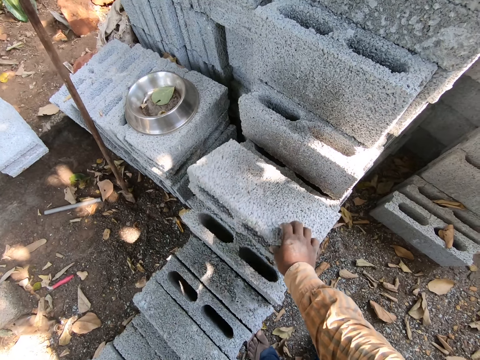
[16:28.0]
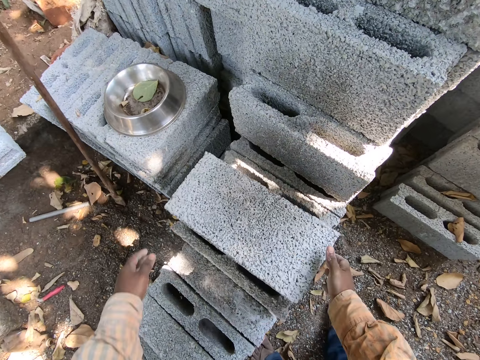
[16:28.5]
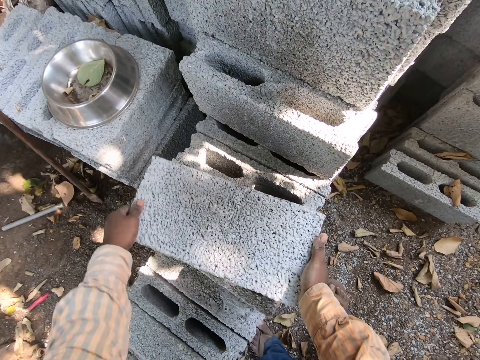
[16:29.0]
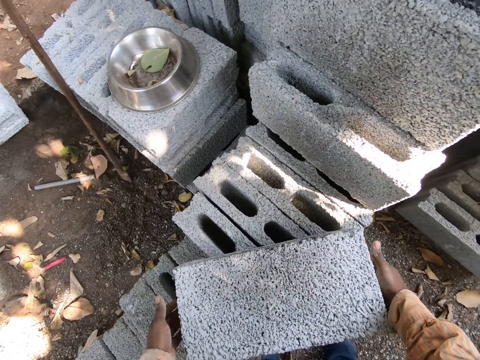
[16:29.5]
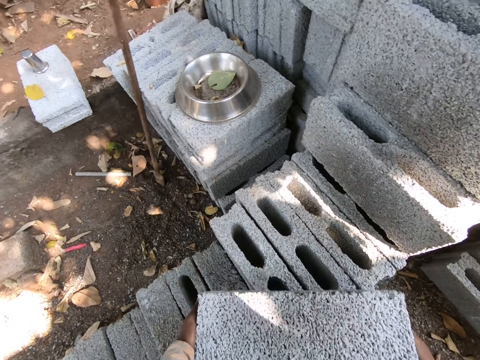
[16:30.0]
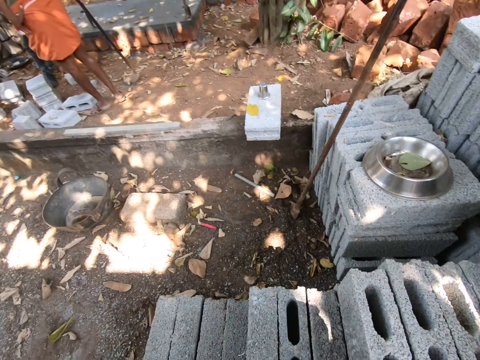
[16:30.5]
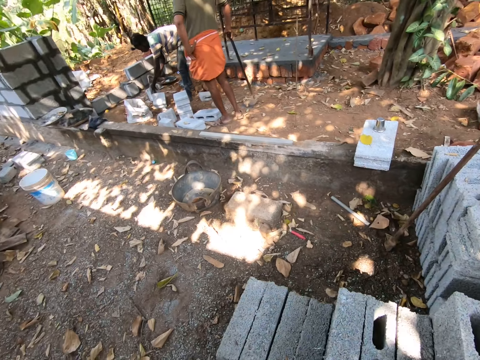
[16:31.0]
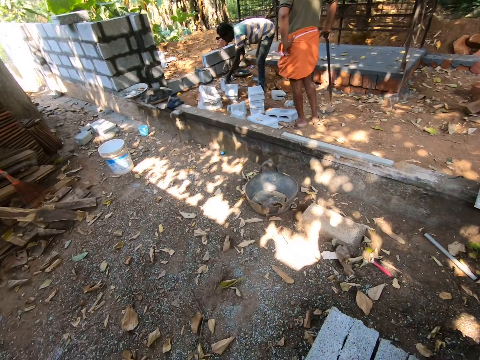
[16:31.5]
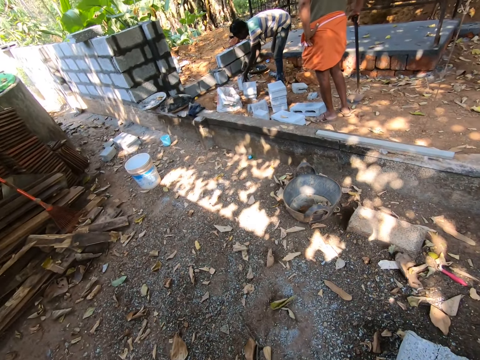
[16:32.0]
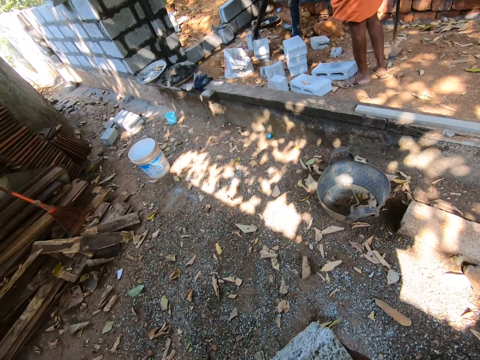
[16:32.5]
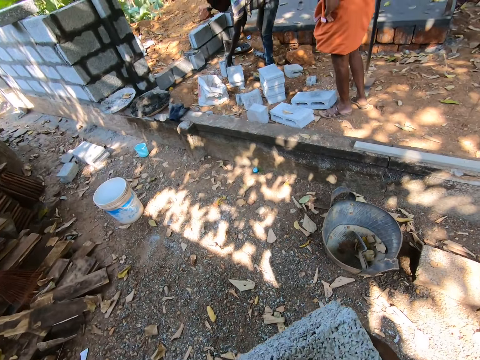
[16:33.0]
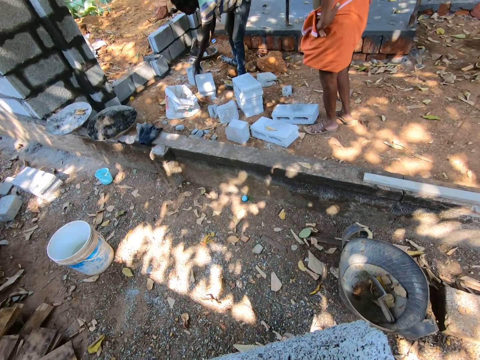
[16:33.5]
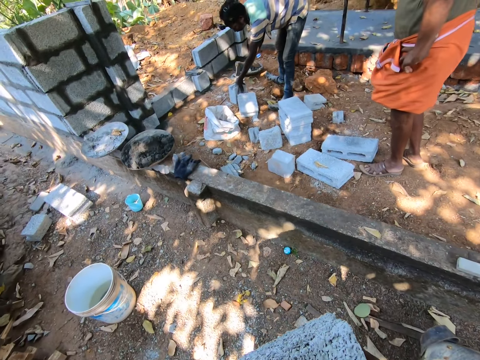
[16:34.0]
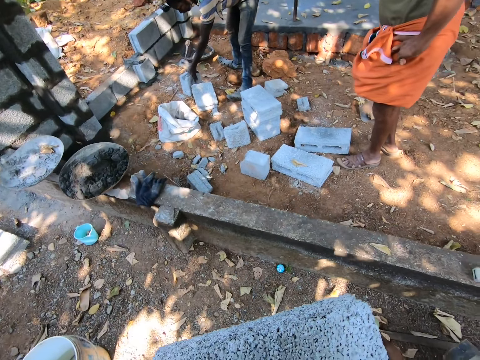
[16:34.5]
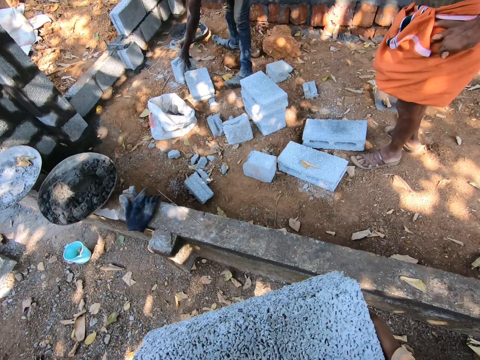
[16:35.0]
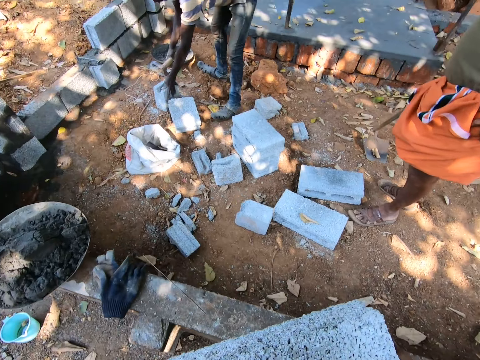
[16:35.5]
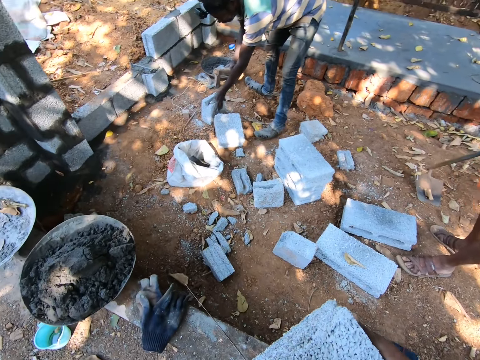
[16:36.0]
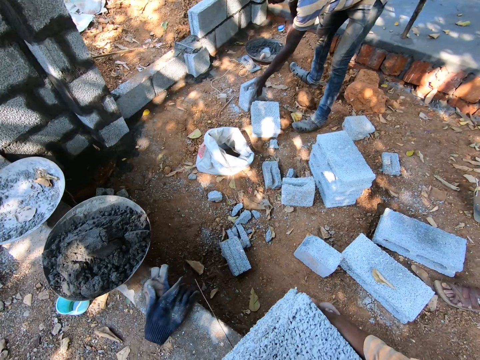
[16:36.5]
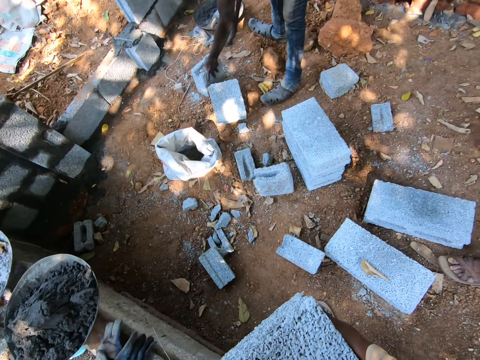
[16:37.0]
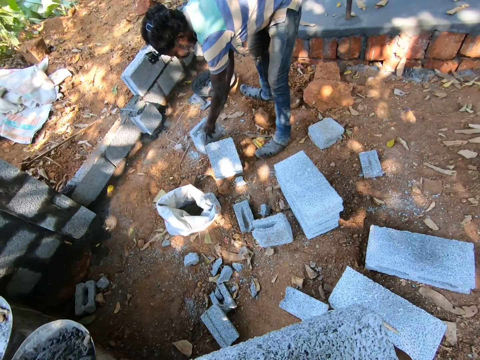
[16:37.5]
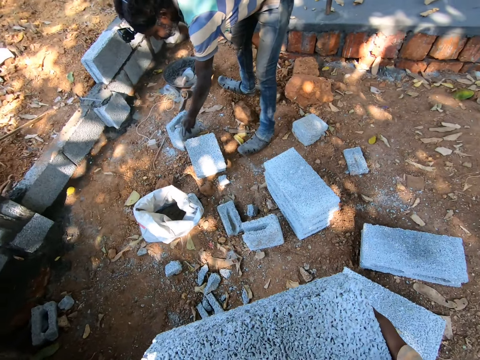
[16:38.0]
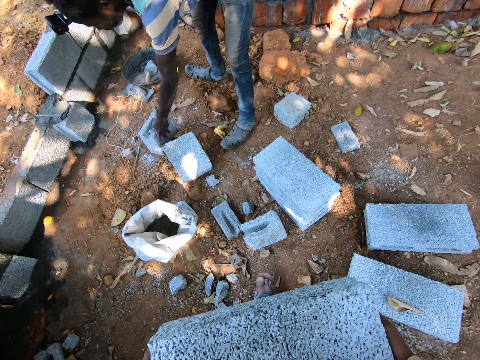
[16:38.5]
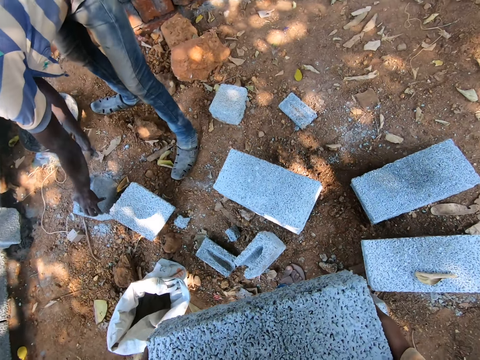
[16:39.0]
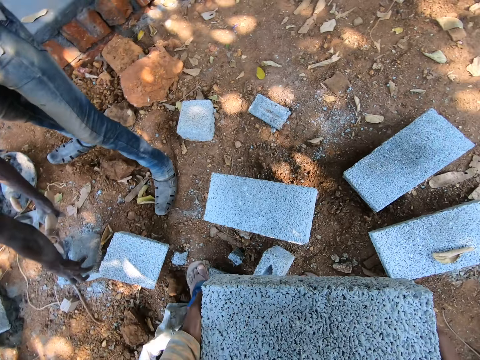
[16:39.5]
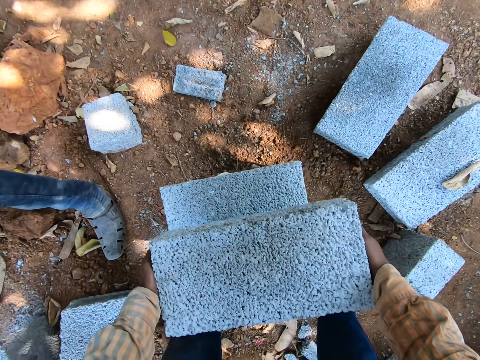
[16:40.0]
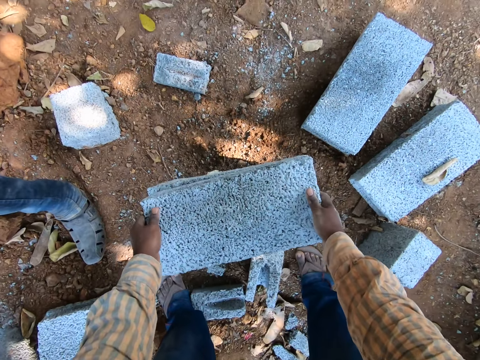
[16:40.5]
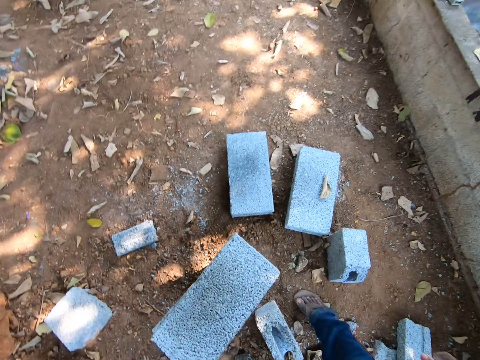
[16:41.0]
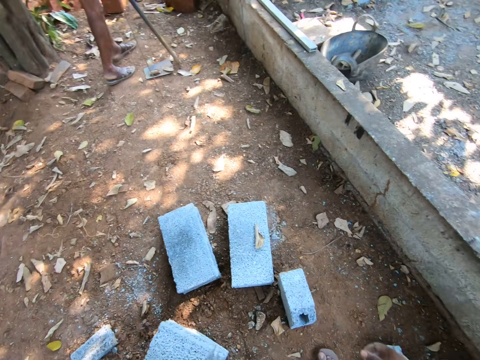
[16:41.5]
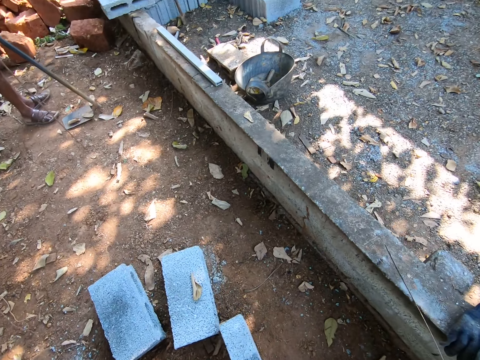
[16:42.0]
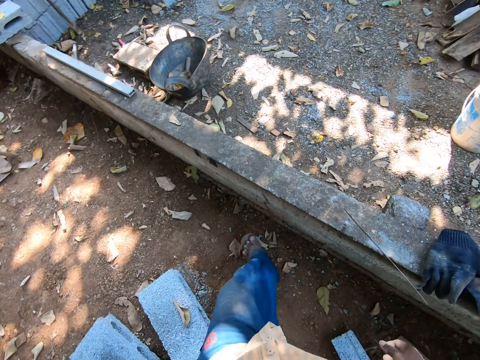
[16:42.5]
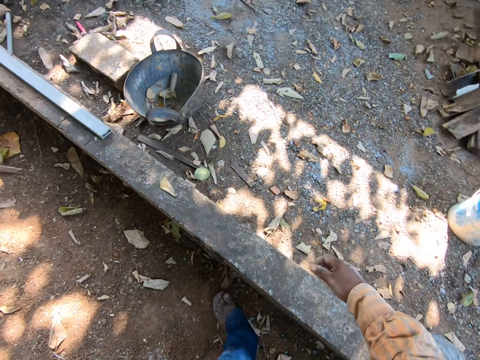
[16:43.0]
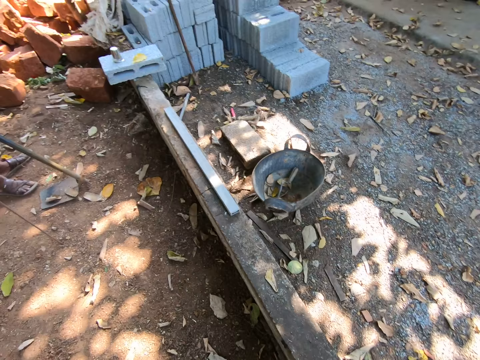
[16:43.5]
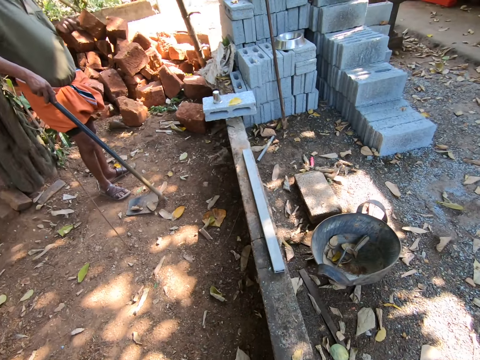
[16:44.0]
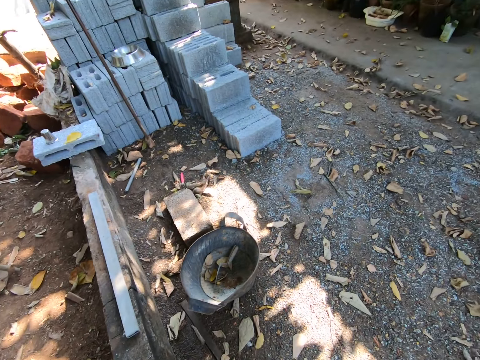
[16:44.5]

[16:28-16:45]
The camera wearer lets a block fall on the block pile with his right hand. He carries the block from the block pile with both hands. He lifts the brick with his hands. He drops the block on the stack of blocks on the ground with both hands.

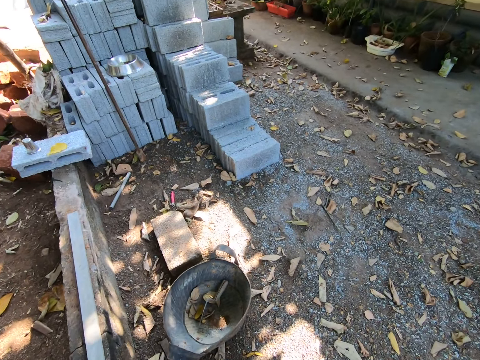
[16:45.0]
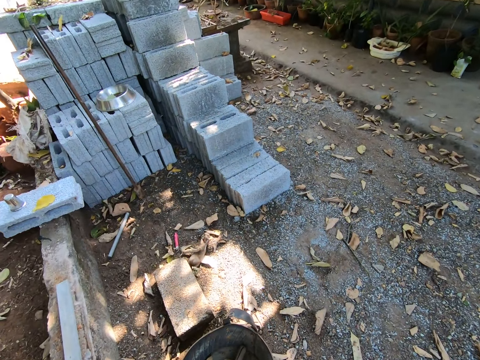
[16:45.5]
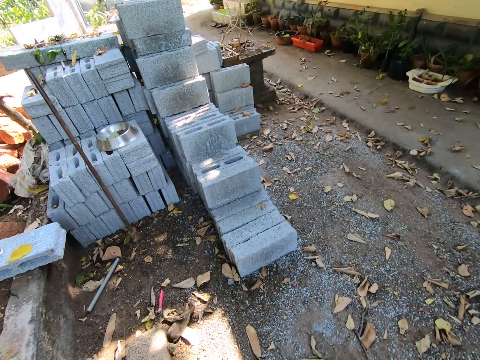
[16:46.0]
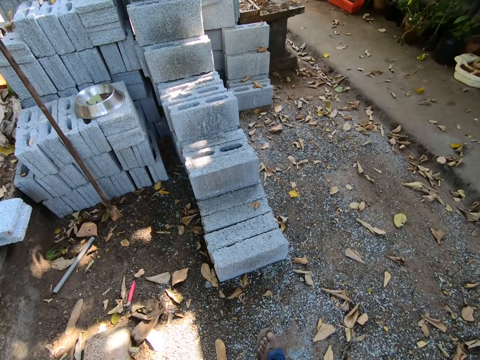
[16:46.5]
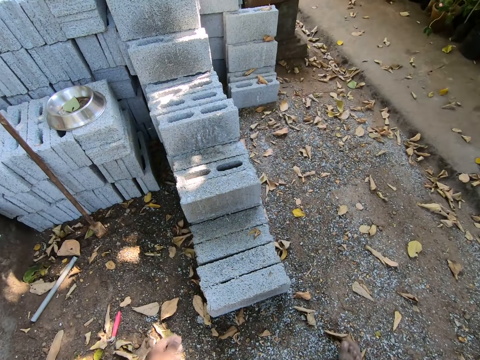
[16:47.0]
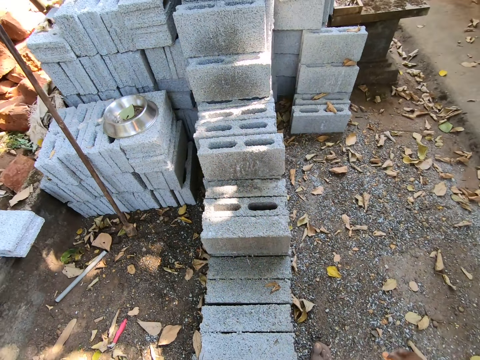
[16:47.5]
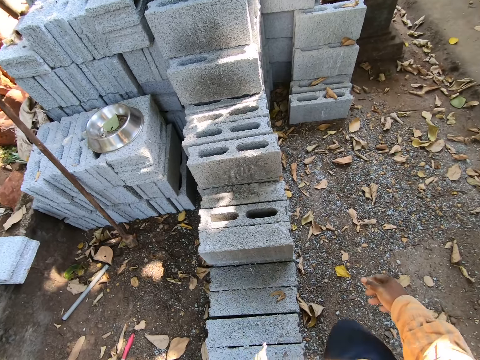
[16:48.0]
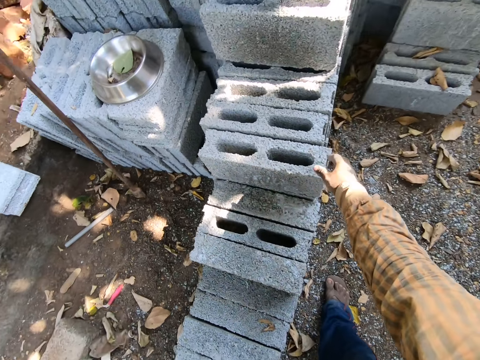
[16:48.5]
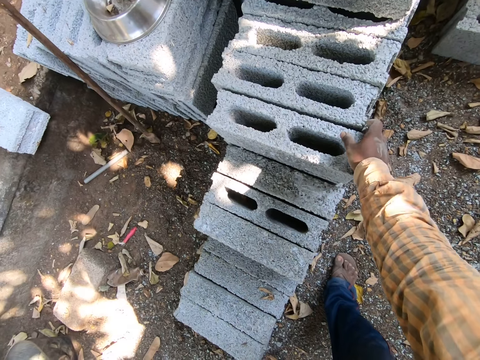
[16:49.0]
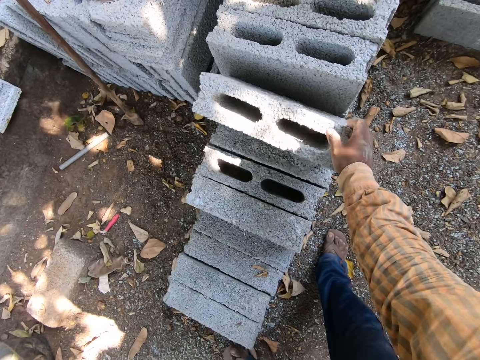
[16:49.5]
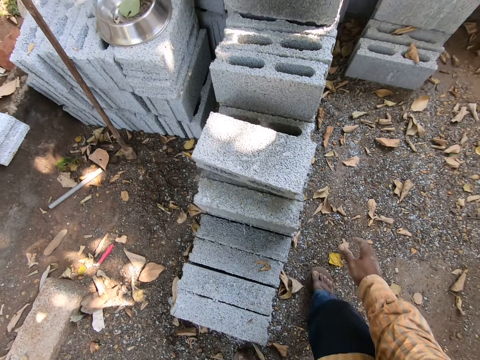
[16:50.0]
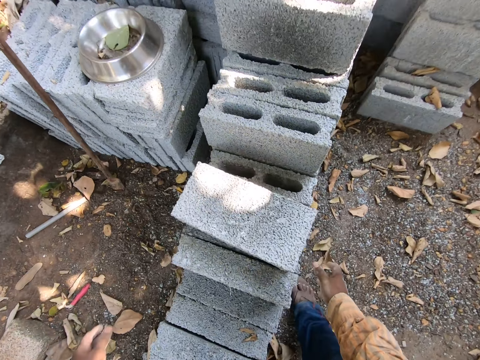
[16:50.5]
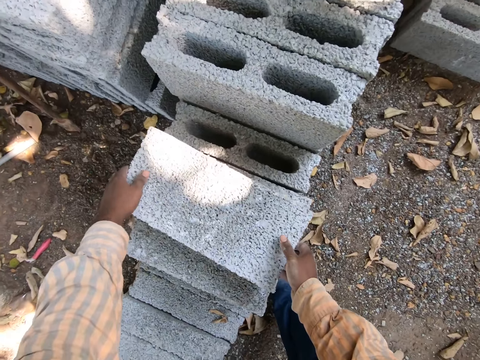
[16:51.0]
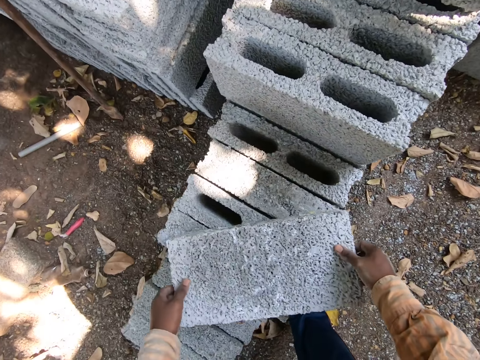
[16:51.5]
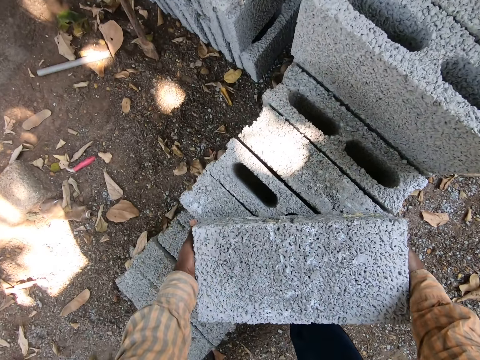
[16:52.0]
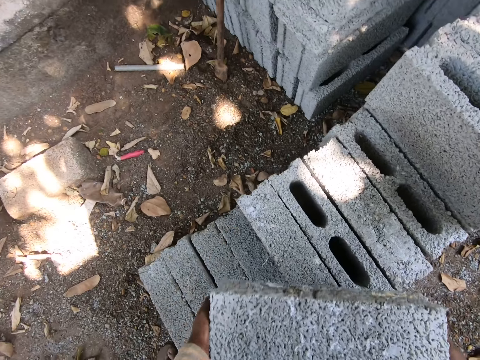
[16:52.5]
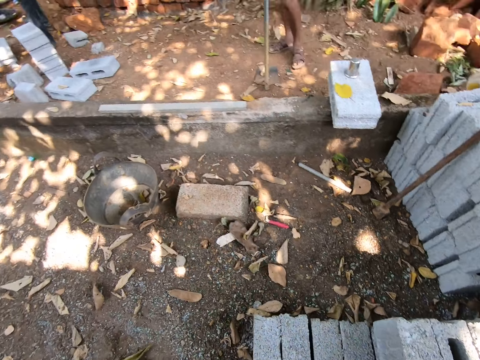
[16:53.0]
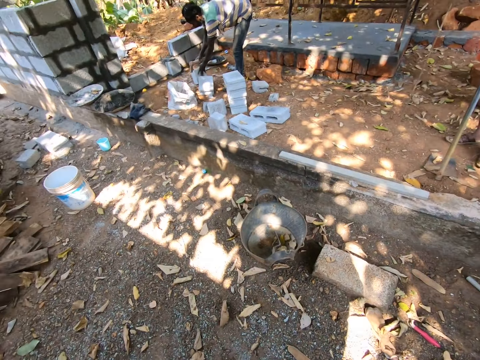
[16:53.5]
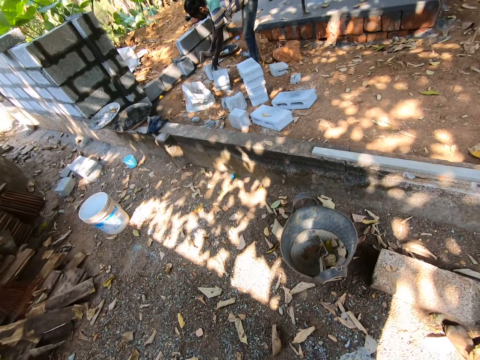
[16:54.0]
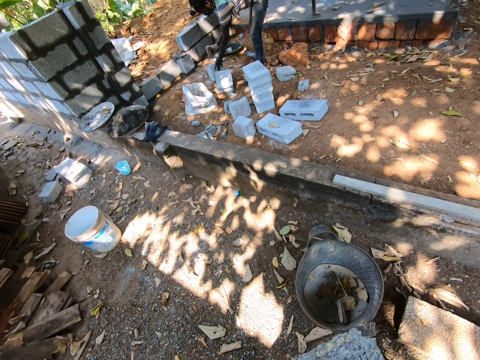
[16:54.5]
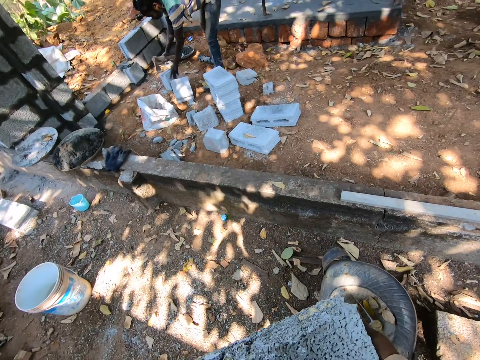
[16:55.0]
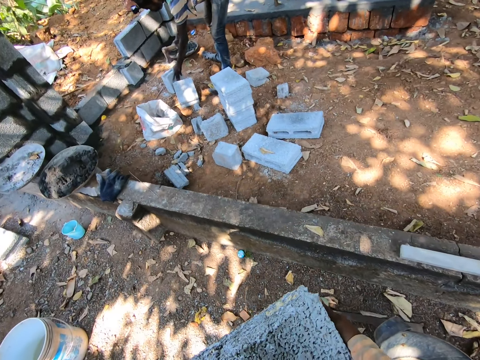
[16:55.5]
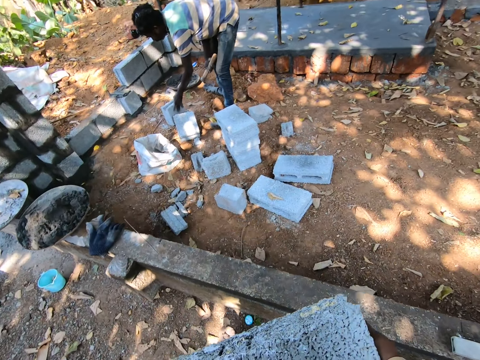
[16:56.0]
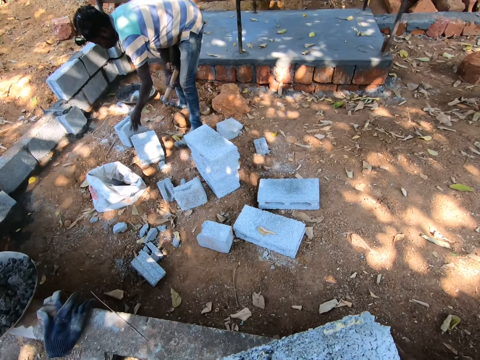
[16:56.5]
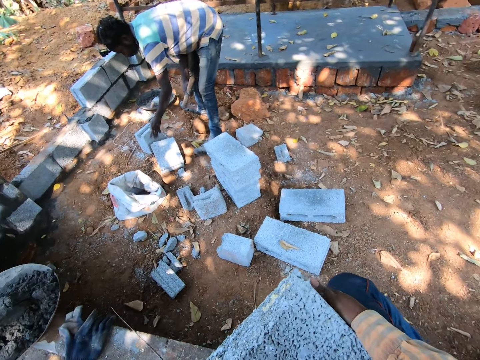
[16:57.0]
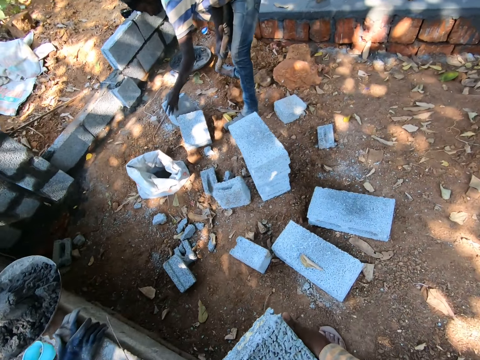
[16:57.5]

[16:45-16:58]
The camera wearer lets a block fall on the block pile with his right hand. He carries the block from the block pile with both hands. A man interacts with the camera wearer.
